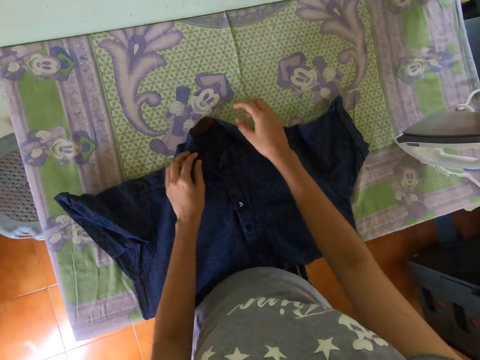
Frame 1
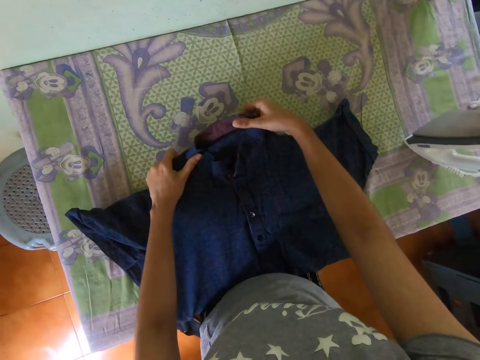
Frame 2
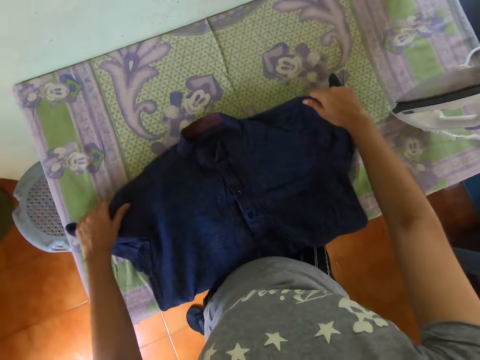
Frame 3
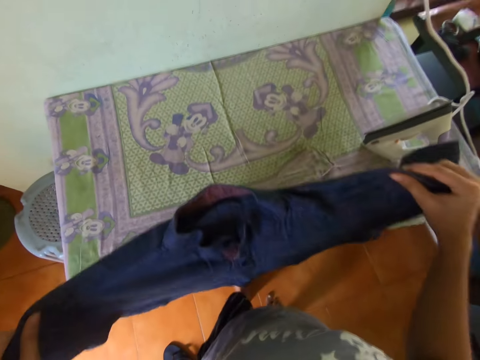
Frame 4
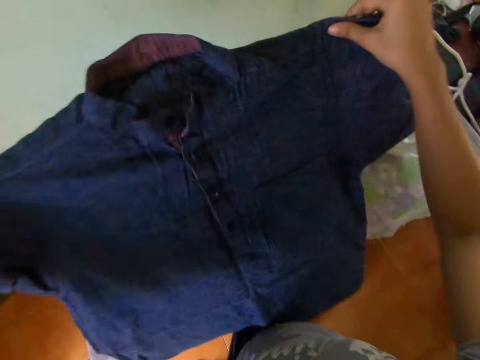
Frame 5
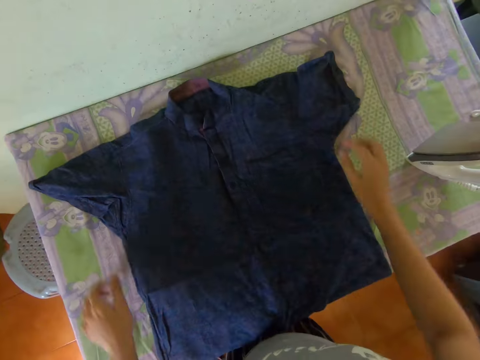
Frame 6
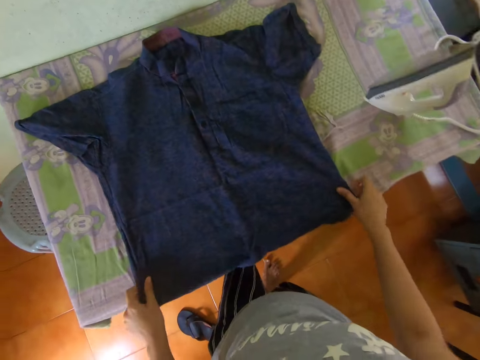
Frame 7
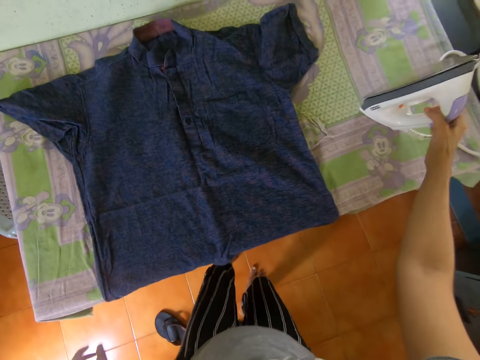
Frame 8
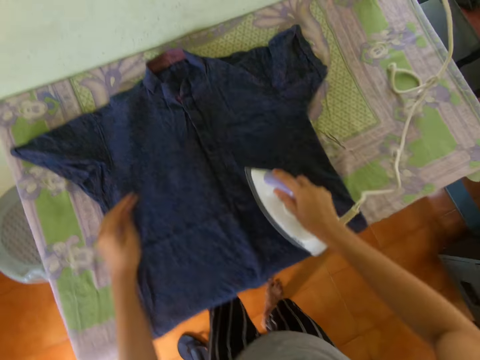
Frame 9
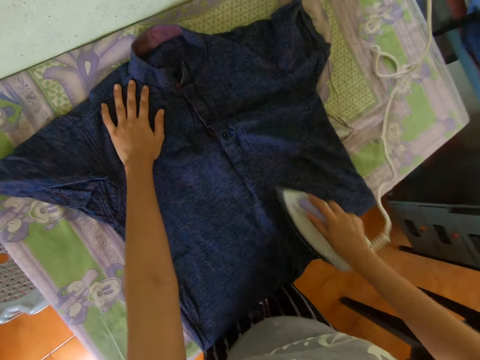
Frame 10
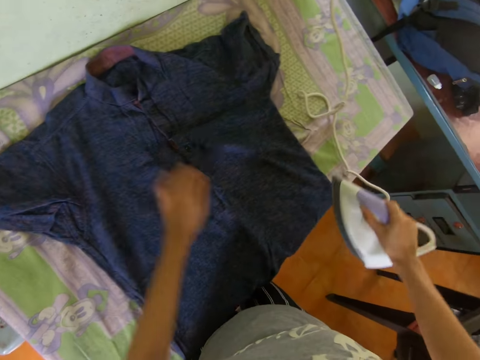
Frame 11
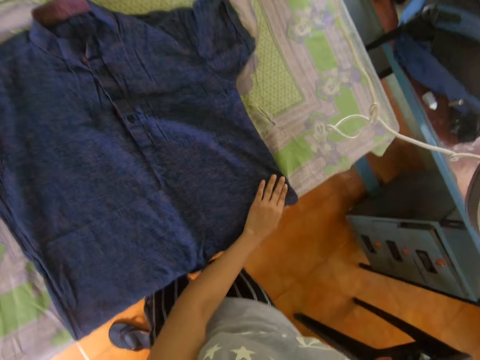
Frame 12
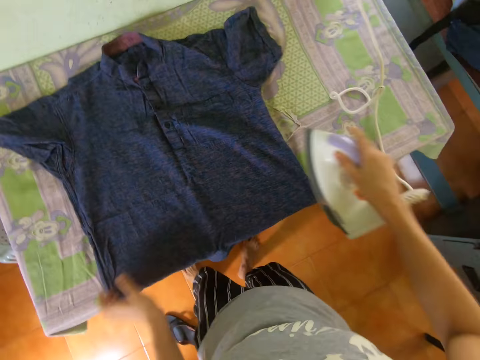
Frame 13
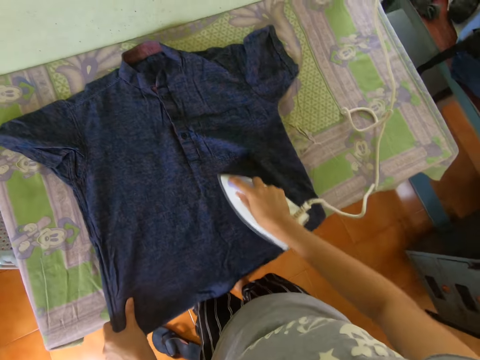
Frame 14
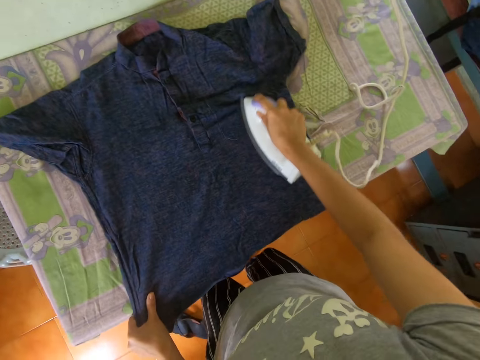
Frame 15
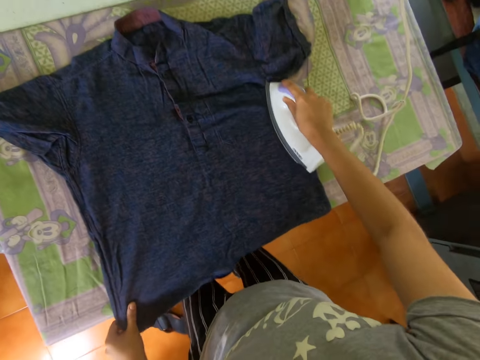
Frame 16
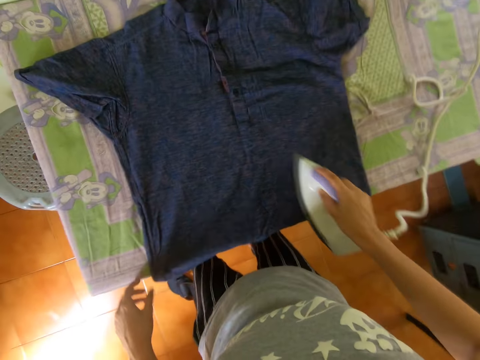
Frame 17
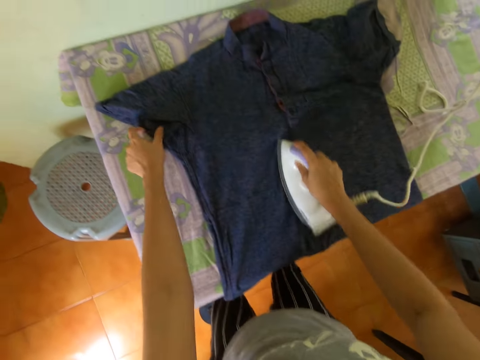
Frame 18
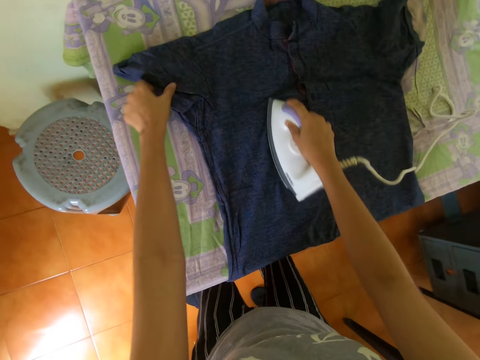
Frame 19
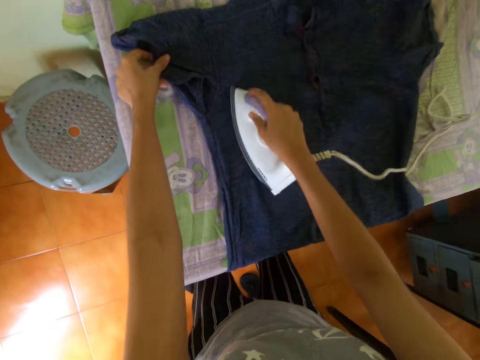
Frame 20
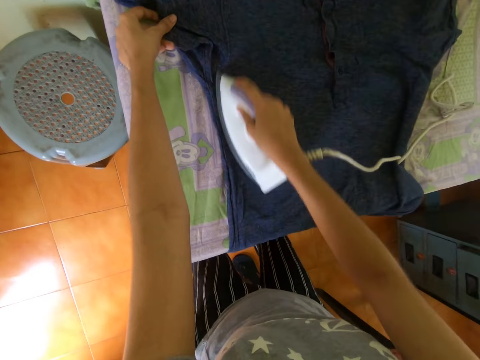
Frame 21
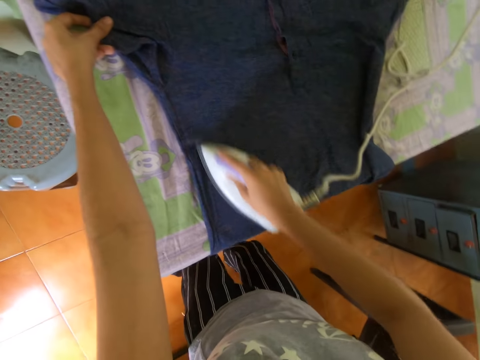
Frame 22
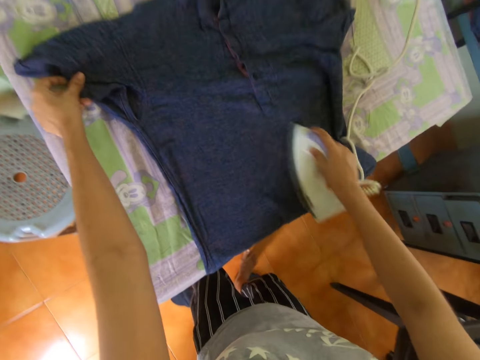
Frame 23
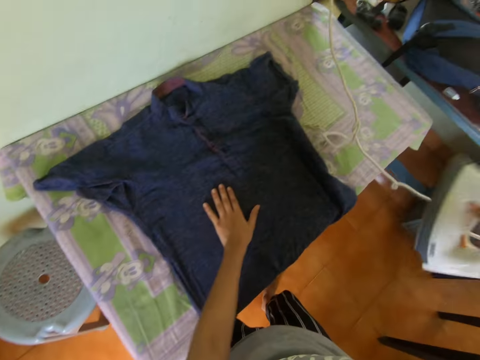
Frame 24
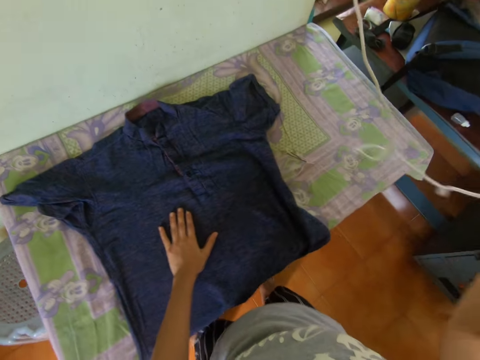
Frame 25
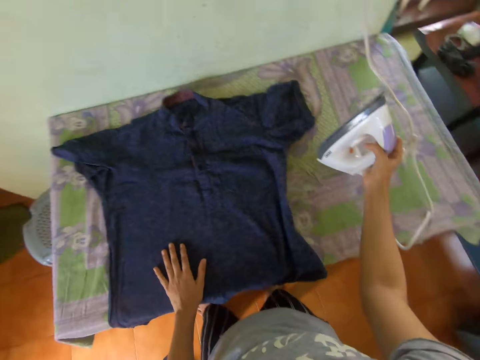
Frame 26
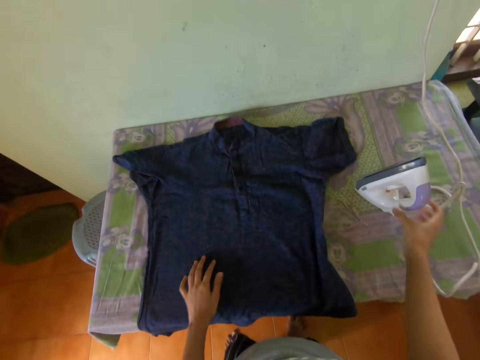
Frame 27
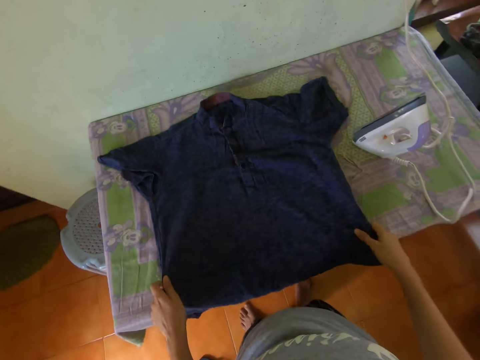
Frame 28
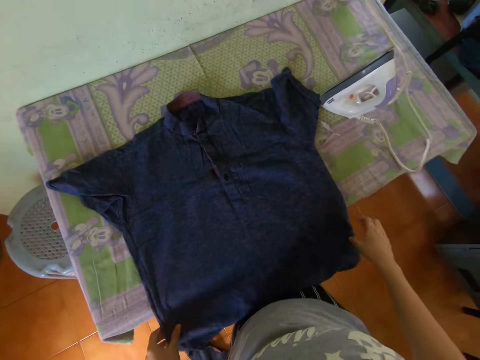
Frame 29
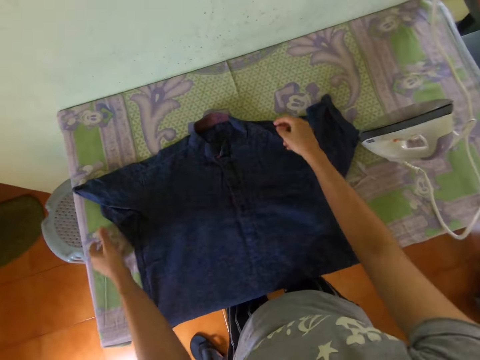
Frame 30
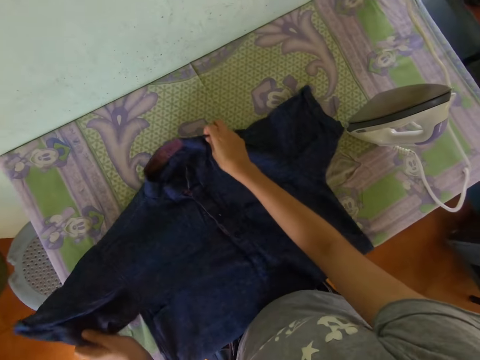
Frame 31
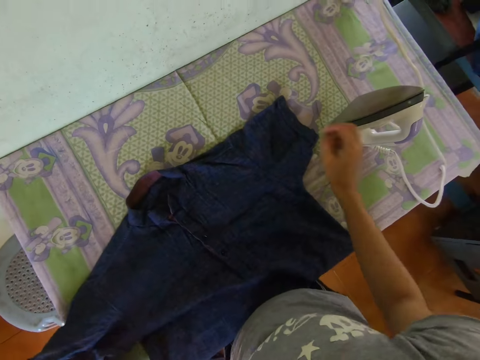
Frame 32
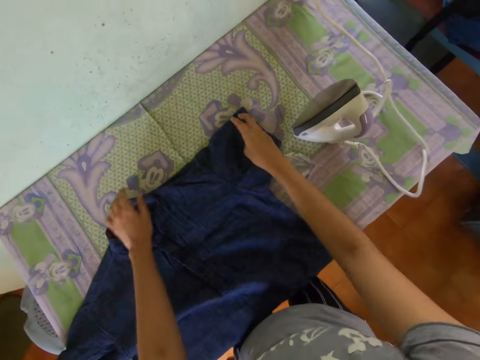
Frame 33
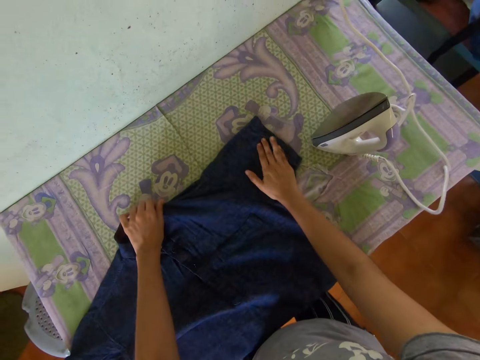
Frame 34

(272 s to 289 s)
The camera wearer holds a cloth. They pick the cloth from the table. They put the cloth on the table. They hold the cloth with both hands. They pick up an iron from the table. They iron the cloth. They put the left hand on the cloth. They iron the cloth with the iron. They iron the shirt with the electric iron. They hold the cloth with the left hand. They put the left hand on the cloth. They put the iron on the table. They pull the shirt. They adjust the shirt.

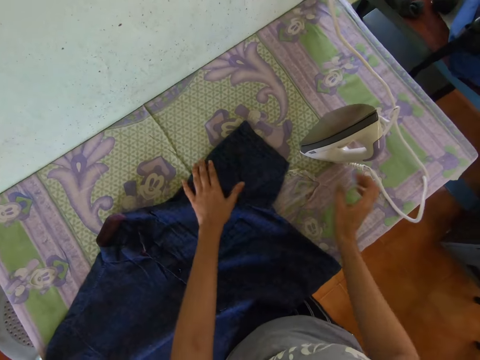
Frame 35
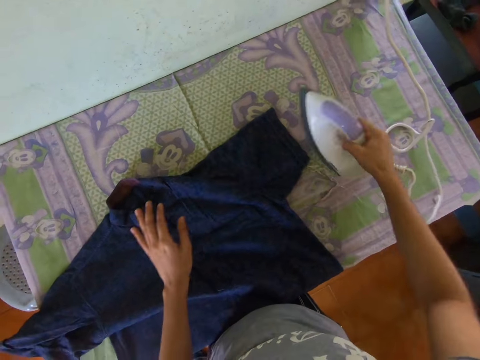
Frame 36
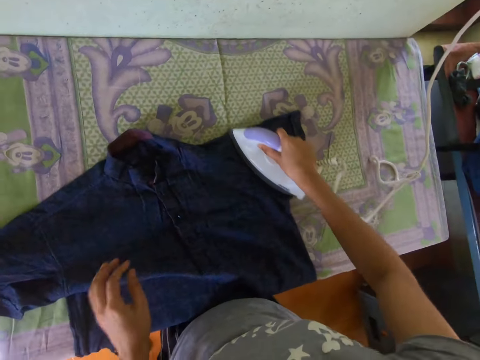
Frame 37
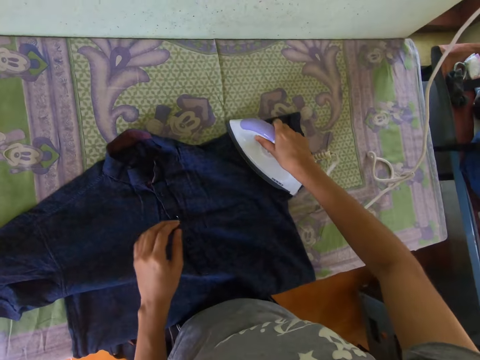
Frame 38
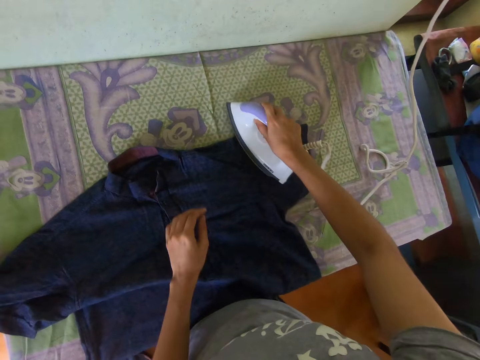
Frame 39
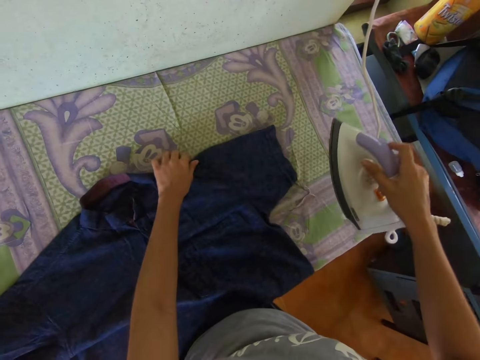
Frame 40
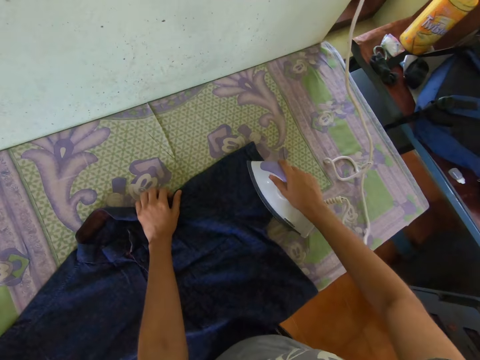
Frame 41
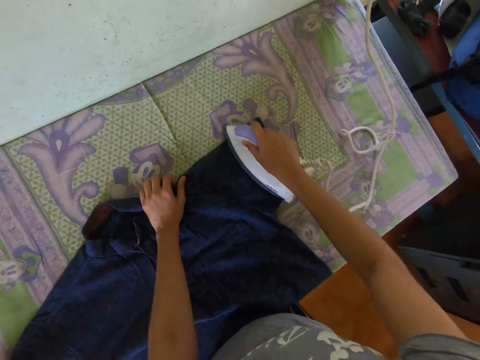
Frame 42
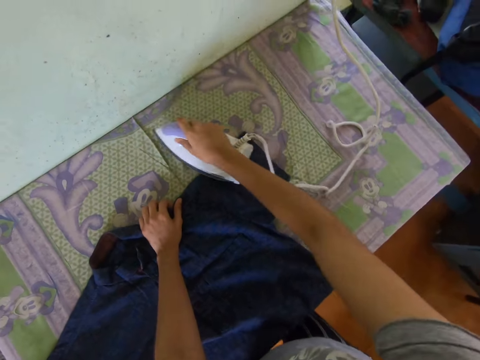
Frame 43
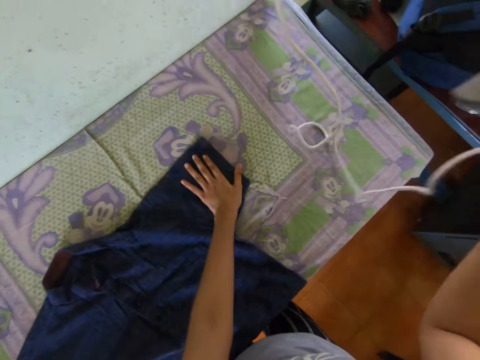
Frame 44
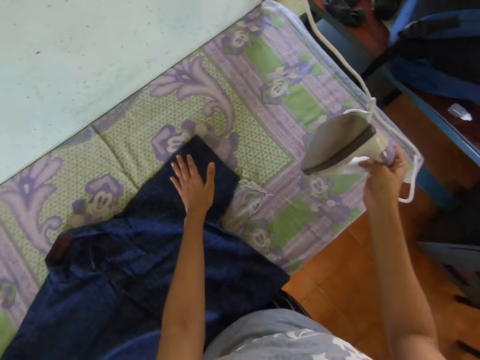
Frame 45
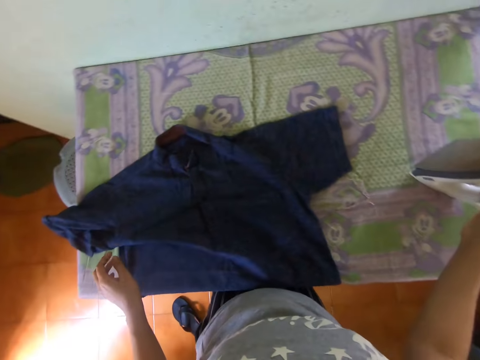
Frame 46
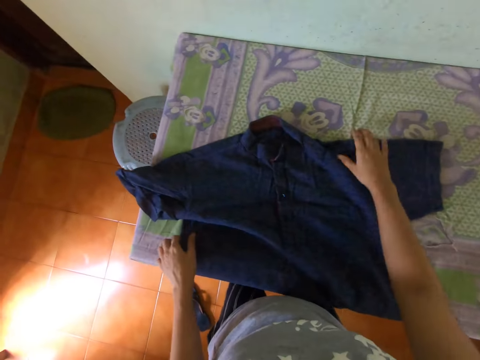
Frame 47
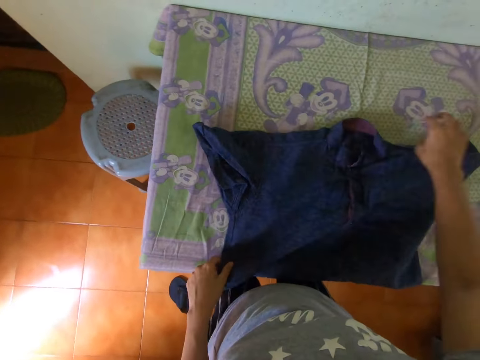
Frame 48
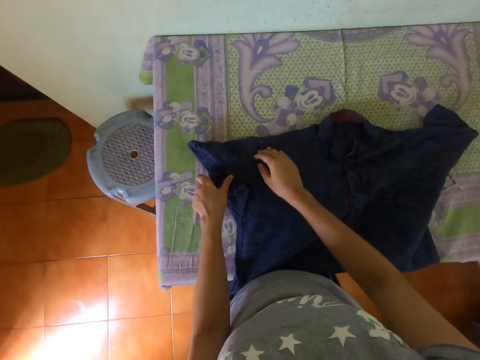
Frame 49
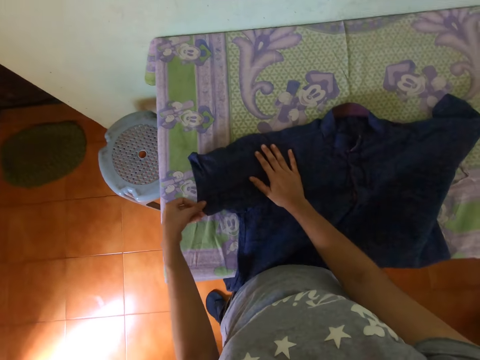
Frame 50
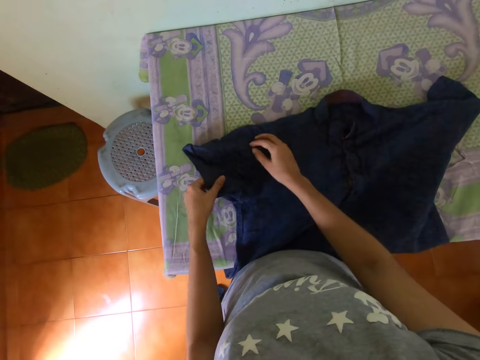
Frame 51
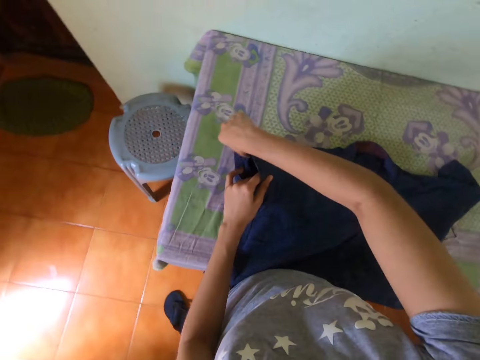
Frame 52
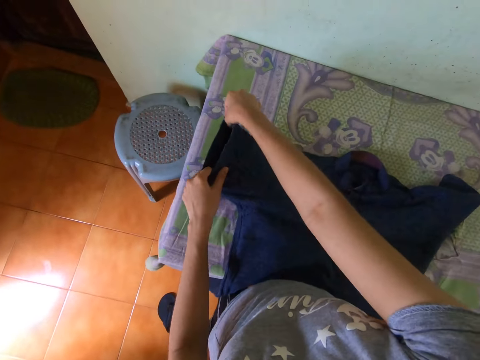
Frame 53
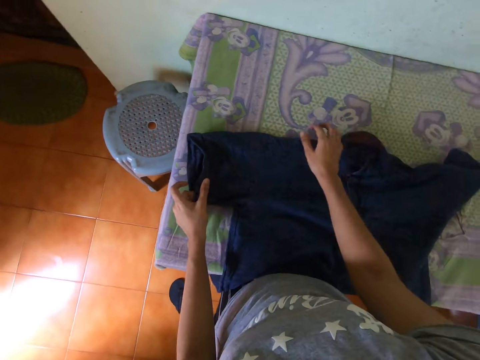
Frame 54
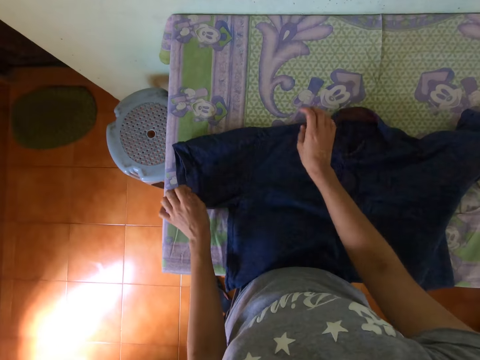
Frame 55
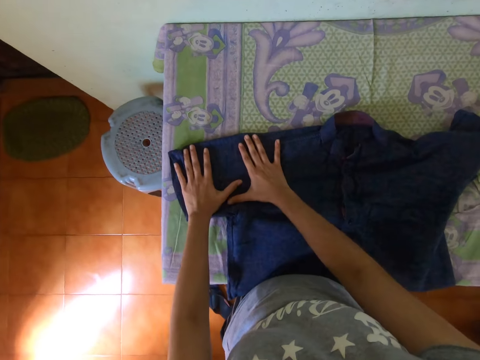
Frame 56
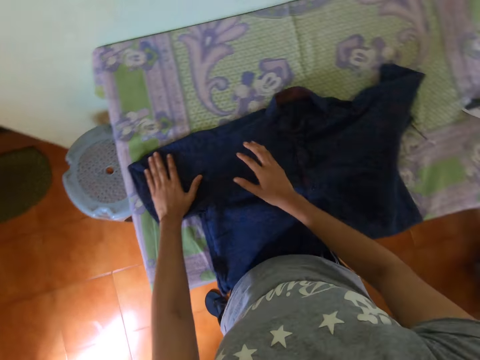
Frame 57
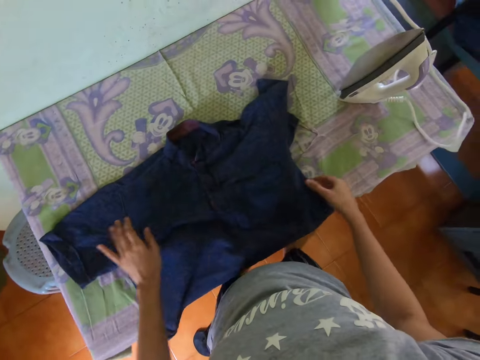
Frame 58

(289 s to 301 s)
The camera wearer picks up the cloth iron. They iron the shirt. They hold the shirt. They iron the shirt. They lift the iron. They place the cloth iron on the table. They straighten the shirt.
